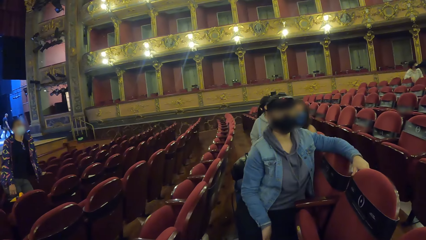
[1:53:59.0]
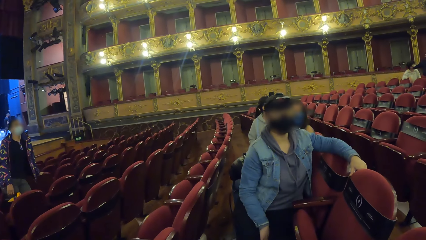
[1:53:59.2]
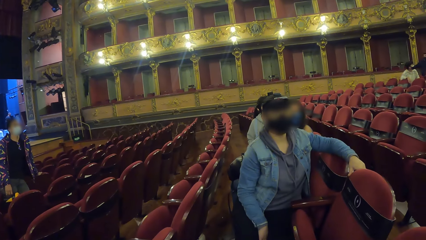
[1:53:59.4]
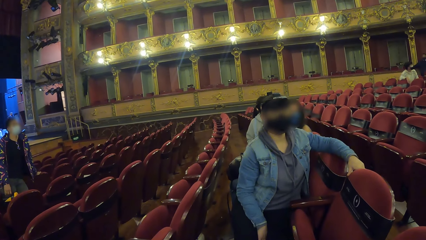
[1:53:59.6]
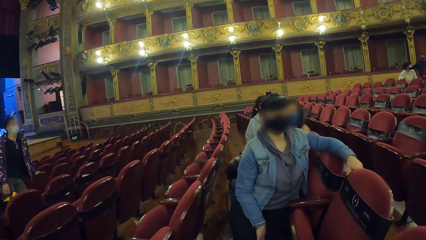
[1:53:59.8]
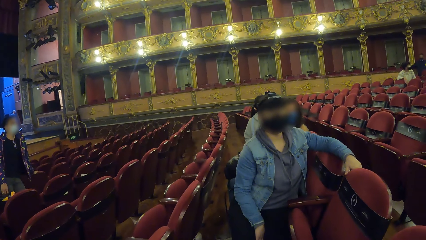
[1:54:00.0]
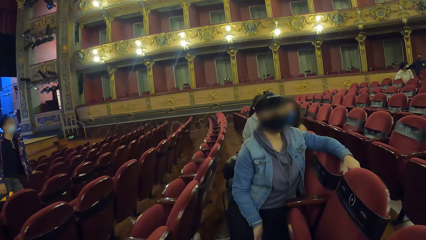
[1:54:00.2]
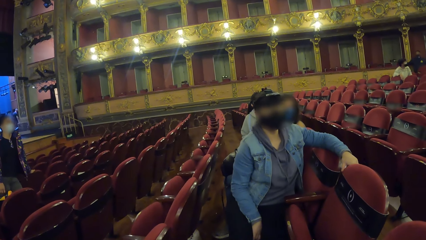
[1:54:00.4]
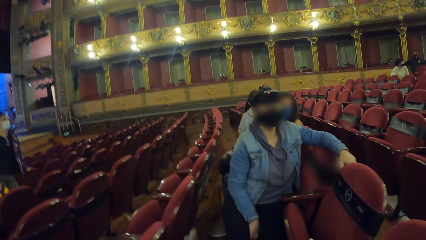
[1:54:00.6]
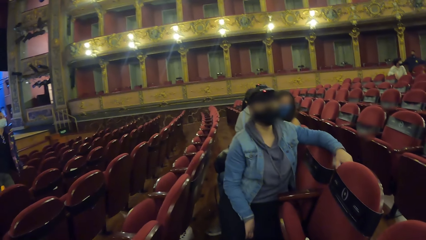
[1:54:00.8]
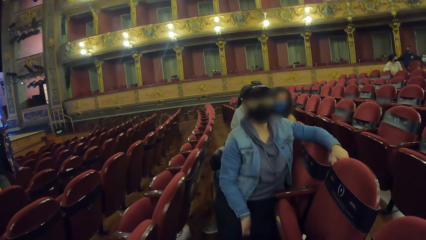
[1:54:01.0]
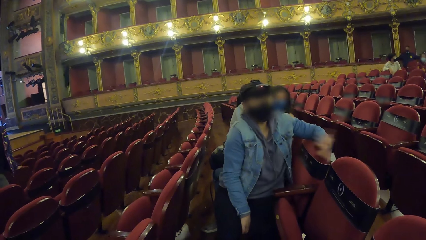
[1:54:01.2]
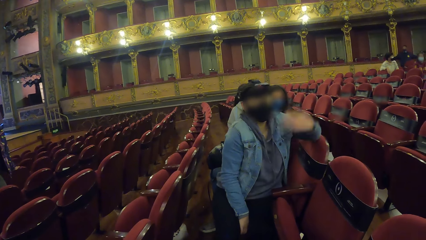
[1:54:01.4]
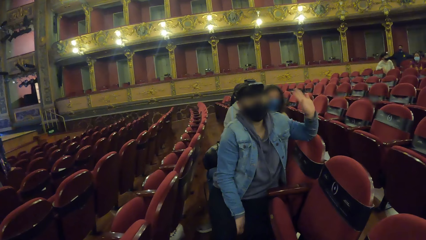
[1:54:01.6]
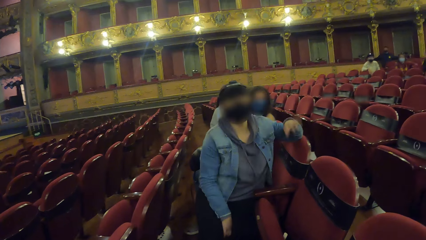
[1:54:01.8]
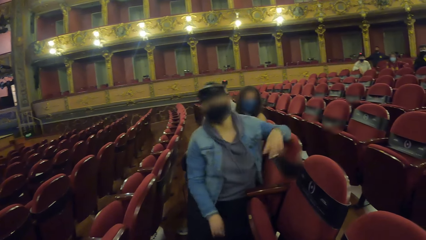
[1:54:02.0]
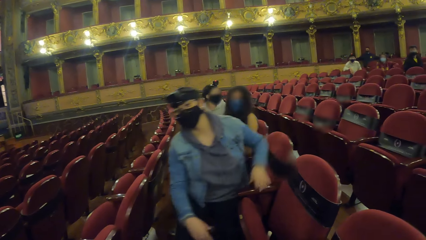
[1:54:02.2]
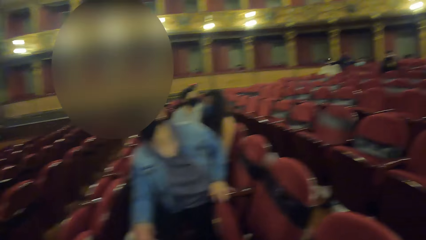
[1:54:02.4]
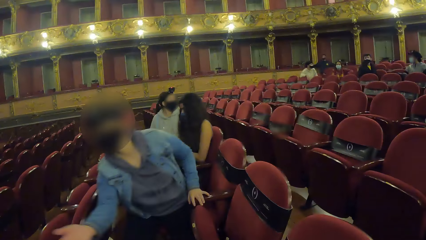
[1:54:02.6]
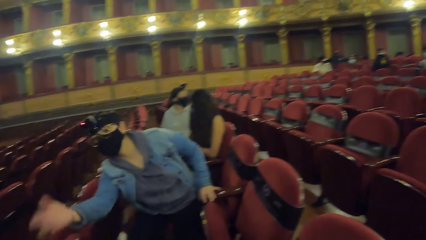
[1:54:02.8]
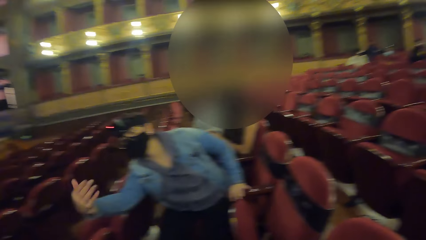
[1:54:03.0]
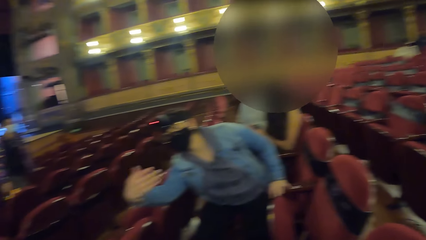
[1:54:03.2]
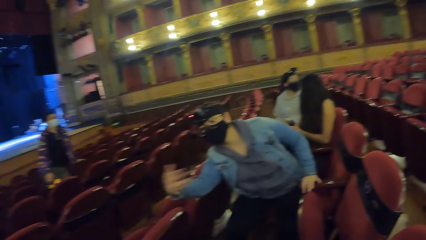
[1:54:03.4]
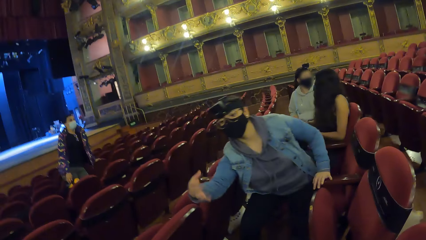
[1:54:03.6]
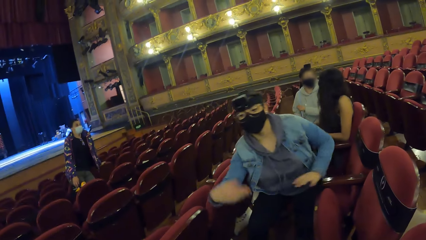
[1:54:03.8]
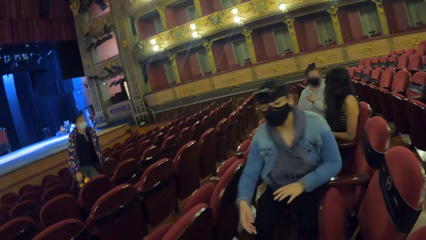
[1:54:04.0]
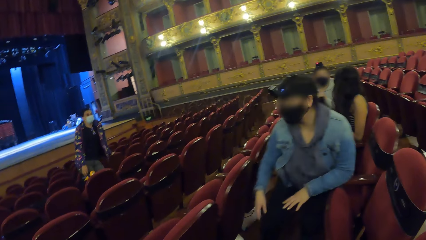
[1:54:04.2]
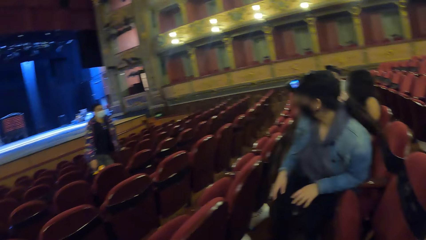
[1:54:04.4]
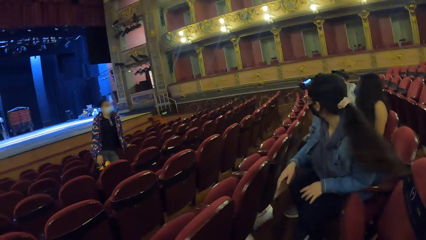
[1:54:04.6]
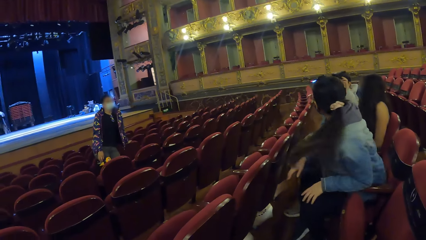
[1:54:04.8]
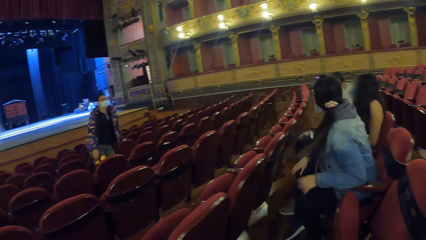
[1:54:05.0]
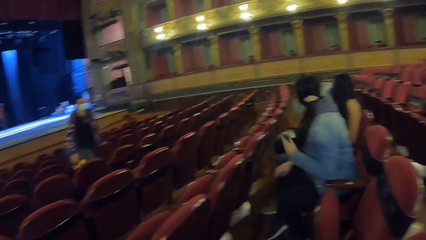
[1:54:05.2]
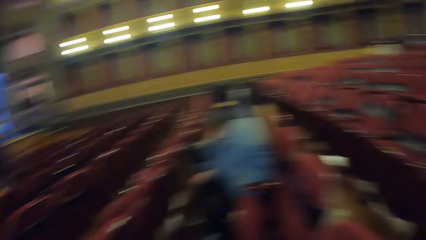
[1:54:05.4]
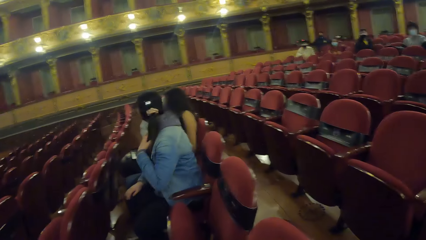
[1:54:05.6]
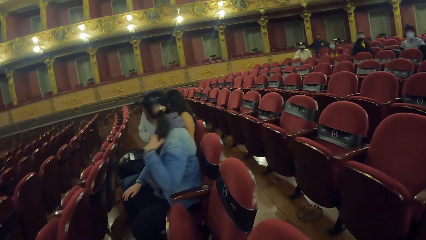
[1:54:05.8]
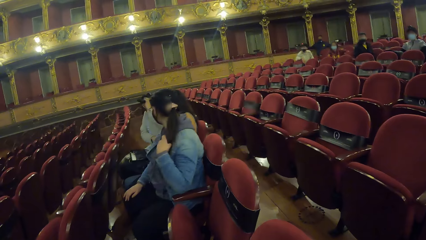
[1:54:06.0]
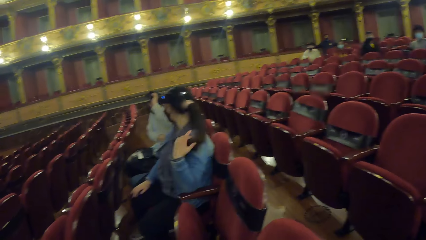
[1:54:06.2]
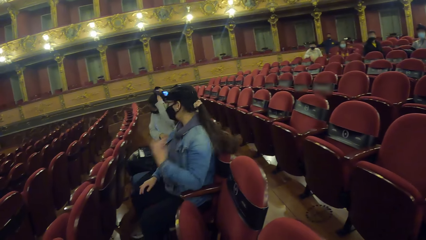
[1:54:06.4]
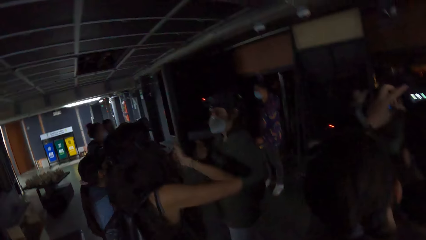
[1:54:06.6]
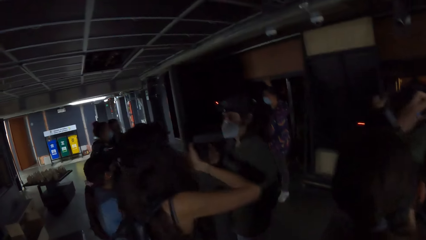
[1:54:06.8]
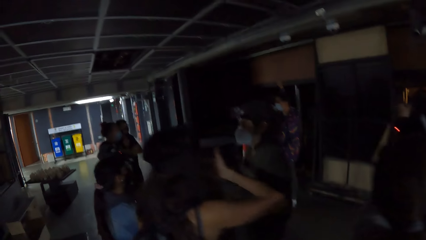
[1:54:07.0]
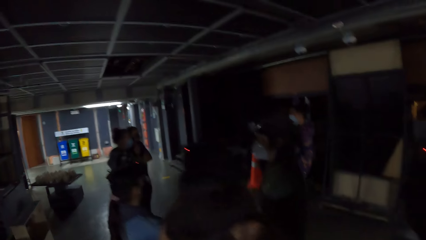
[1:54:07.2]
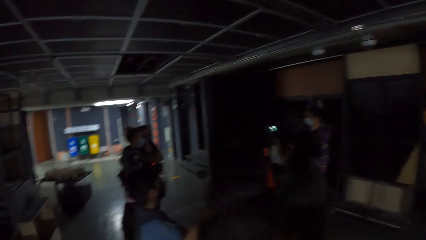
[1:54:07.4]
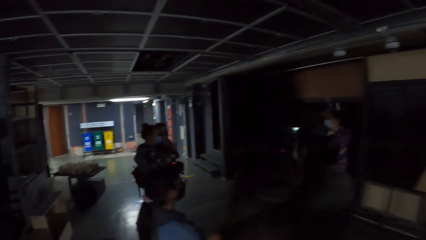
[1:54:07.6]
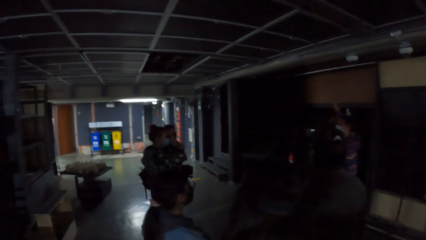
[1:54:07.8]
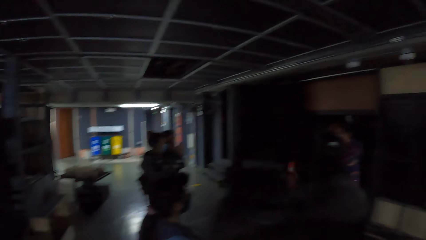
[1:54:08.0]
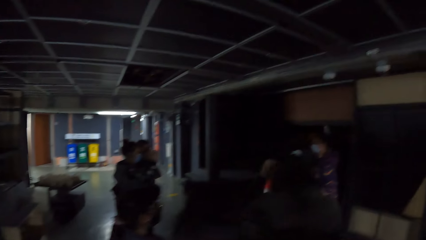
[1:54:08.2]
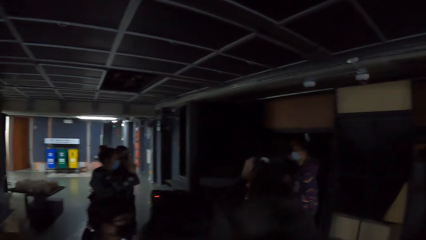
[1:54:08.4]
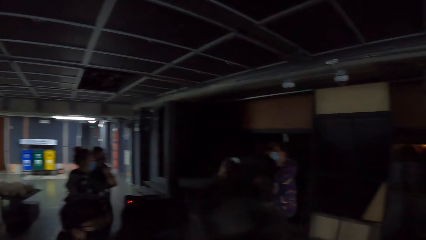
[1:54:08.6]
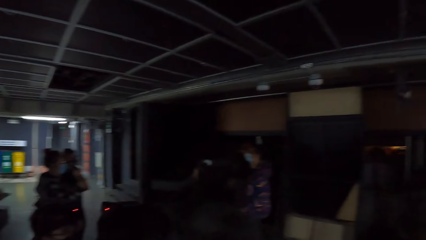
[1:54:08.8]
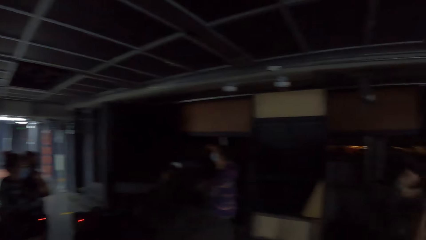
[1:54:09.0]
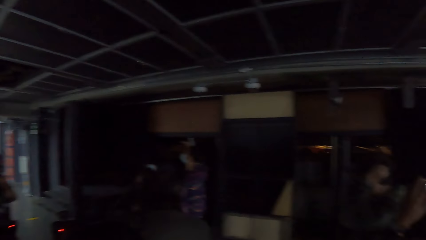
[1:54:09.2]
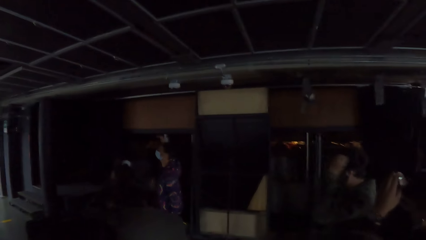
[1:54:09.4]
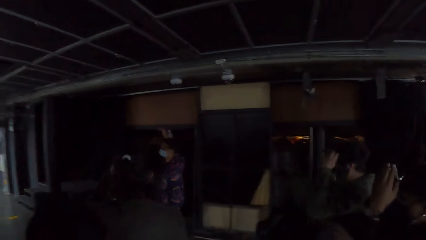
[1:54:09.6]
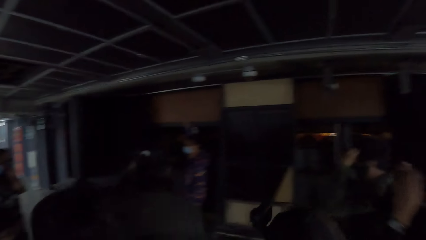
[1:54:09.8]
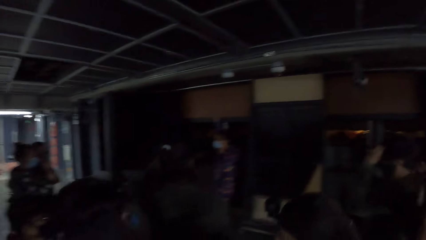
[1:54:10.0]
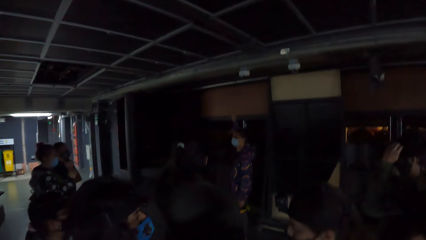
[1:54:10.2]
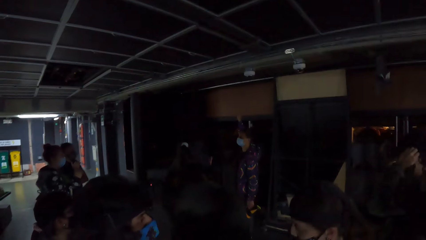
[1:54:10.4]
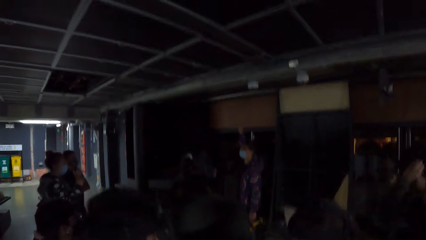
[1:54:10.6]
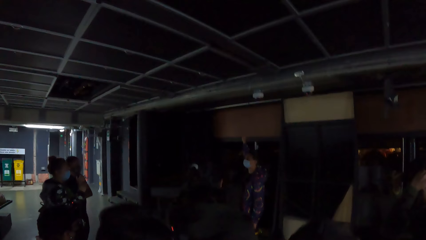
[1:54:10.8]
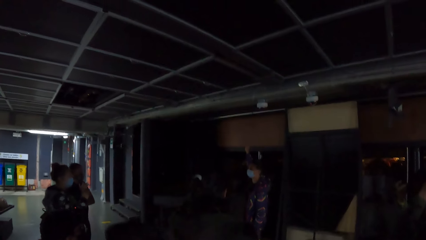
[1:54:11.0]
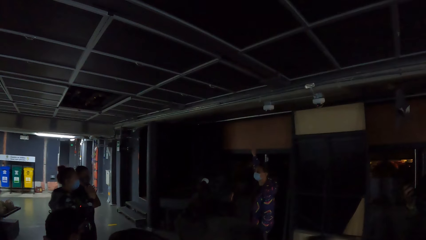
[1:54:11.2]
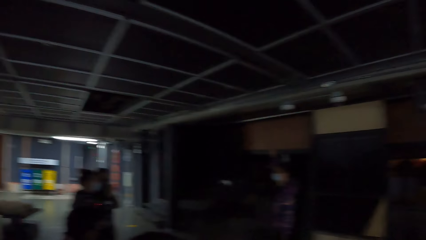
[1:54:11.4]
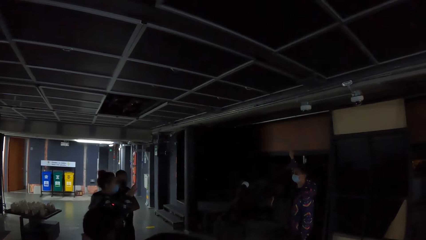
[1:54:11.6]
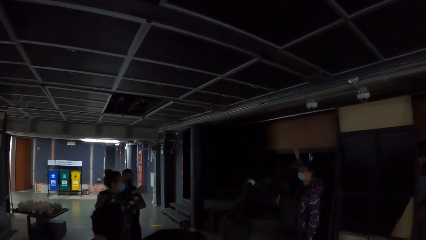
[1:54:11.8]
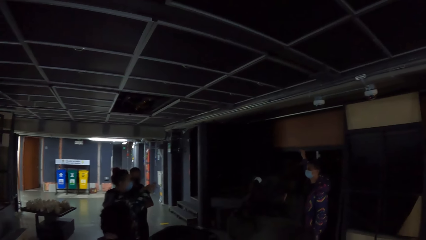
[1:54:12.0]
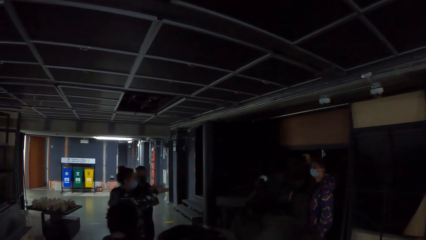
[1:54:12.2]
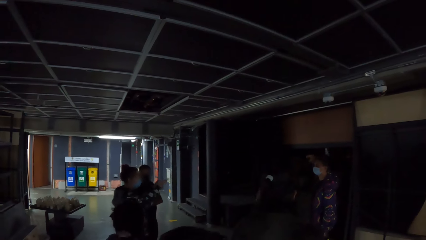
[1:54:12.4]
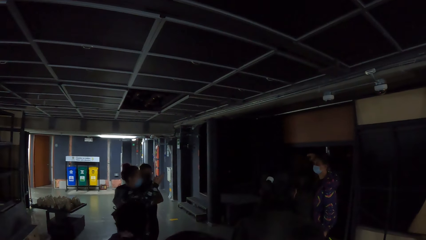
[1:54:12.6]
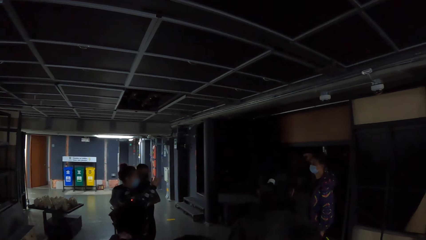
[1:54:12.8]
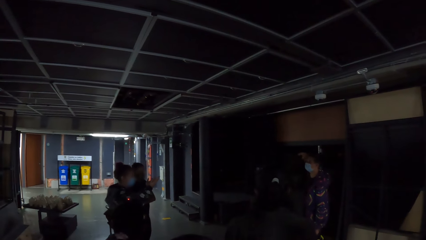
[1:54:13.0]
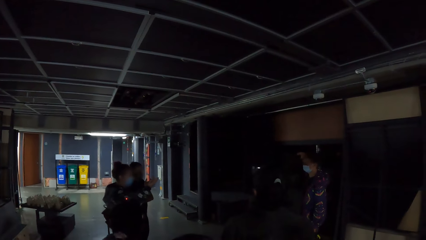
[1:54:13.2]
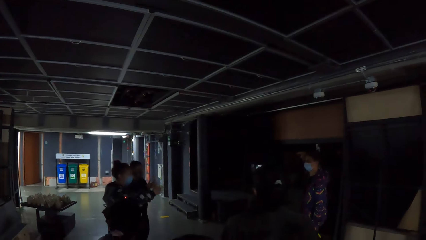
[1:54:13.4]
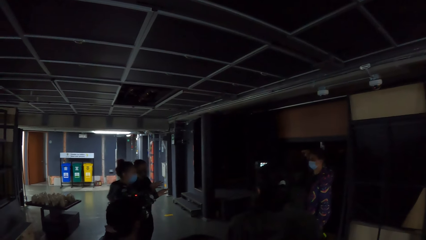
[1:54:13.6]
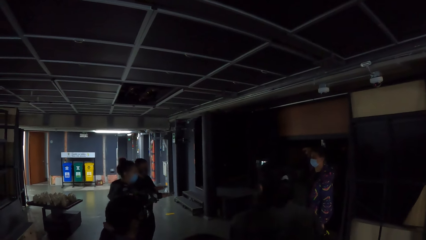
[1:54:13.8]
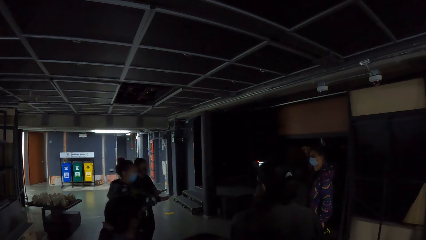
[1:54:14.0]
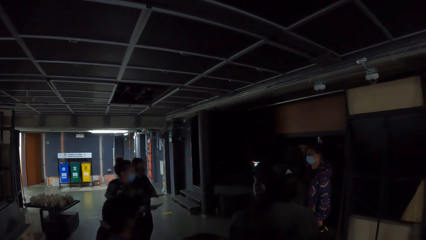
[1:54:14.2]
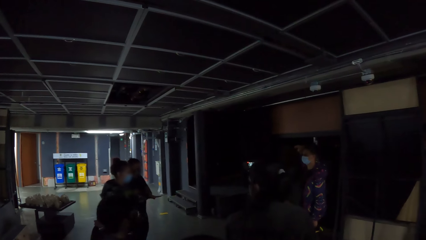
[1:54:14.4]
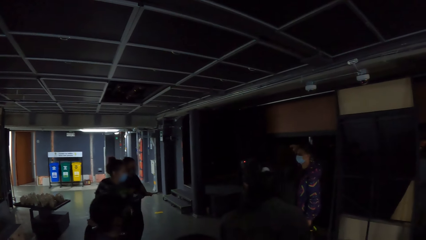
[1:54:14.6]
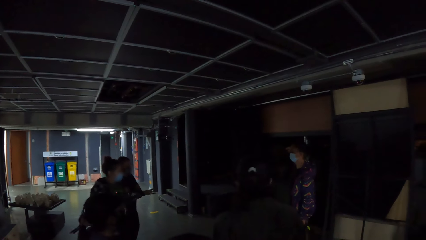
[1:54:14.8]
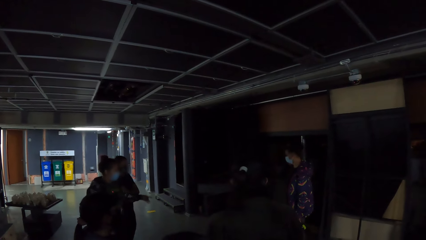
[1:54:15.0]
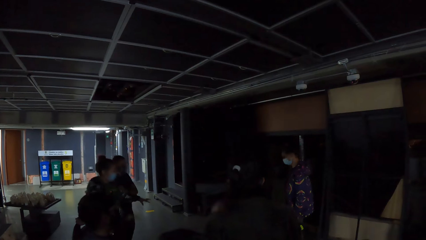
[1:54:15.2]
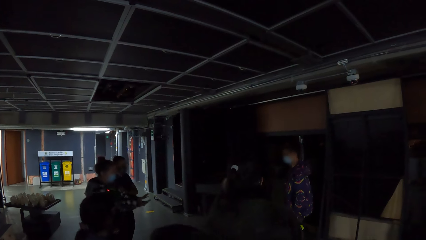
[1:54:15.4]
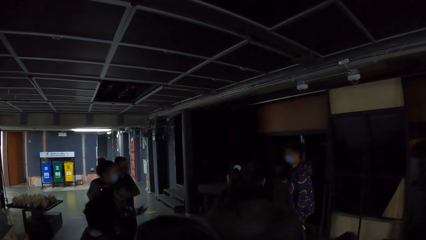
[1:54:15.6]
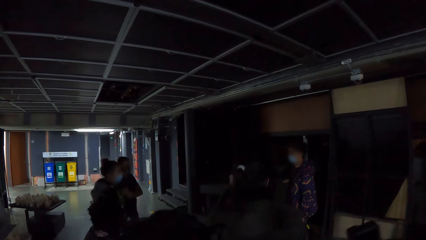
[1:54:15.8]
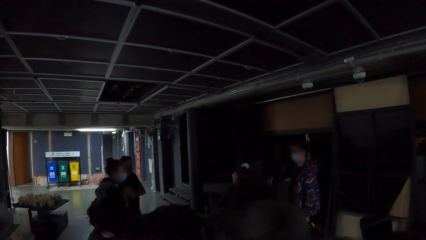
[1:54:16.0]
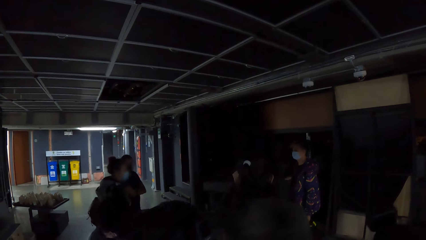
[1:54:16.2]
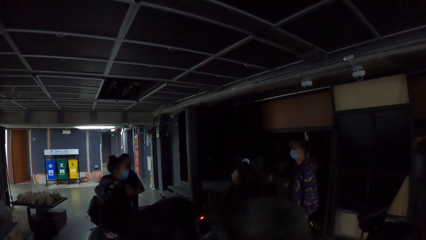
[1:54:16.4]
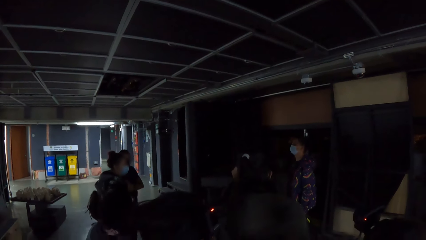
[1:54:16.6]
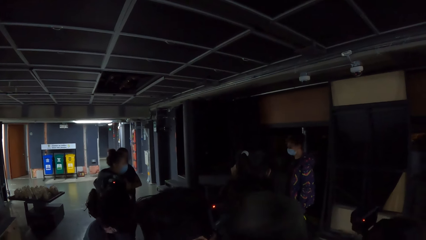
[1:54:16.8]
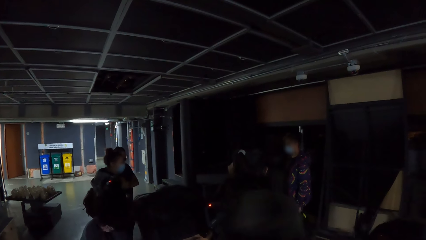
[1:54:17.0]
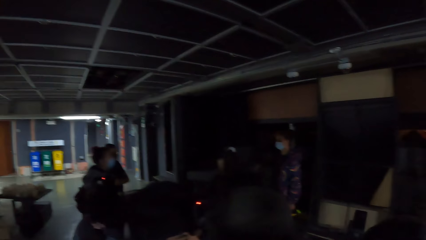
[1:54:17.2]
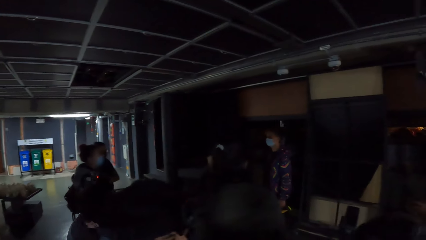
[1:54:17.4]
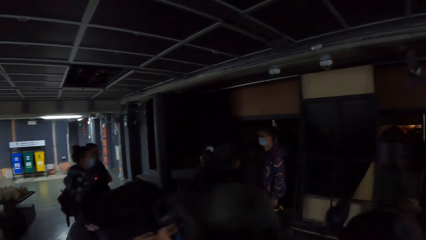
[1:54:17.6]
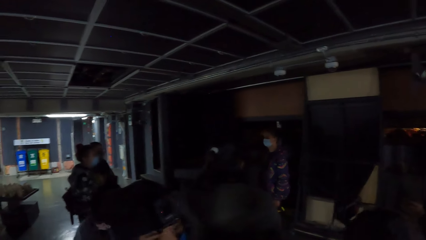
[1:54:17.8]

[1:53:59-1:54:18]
The camera wearer interacts with a person. They look around. They look left. They look forward. They look left.
